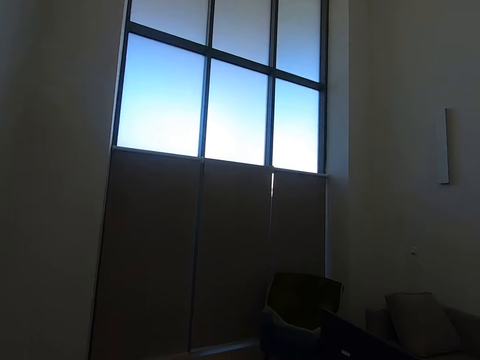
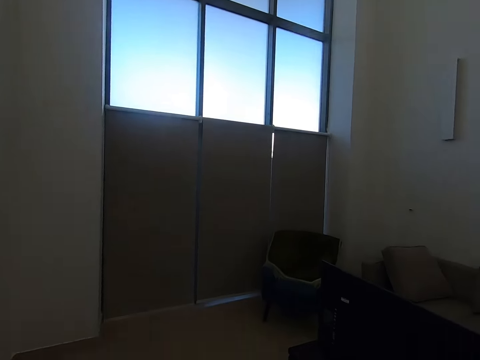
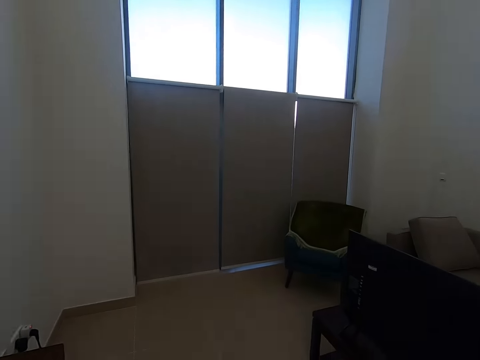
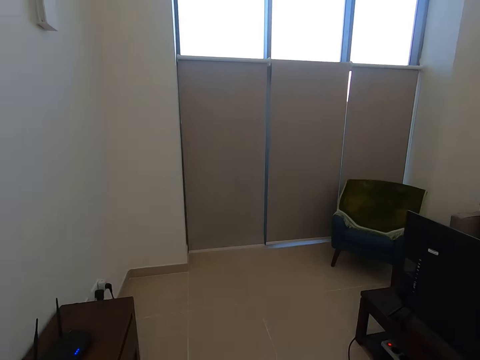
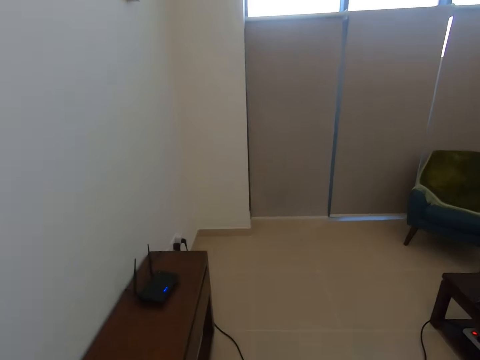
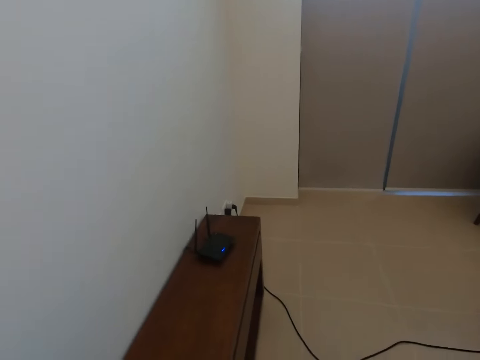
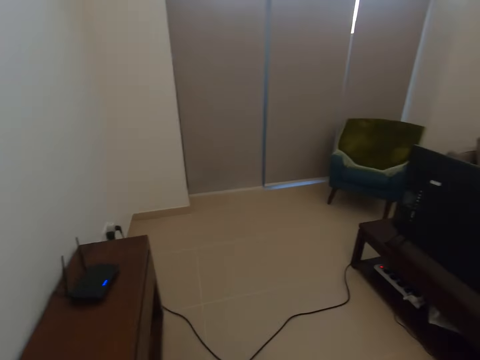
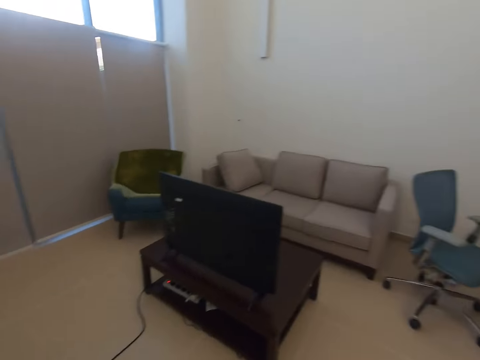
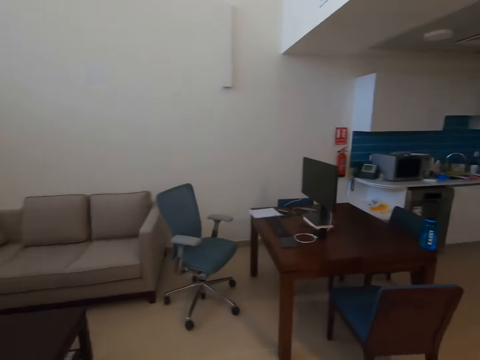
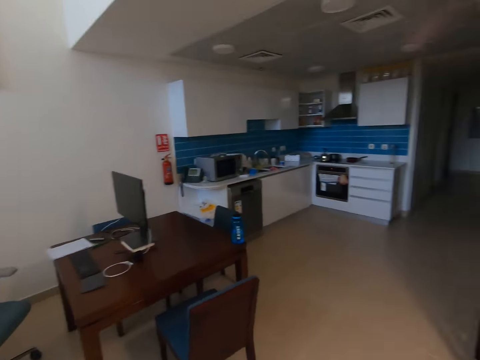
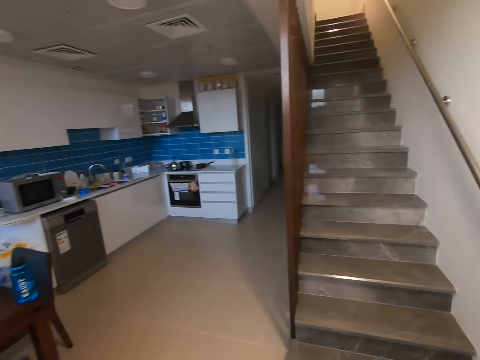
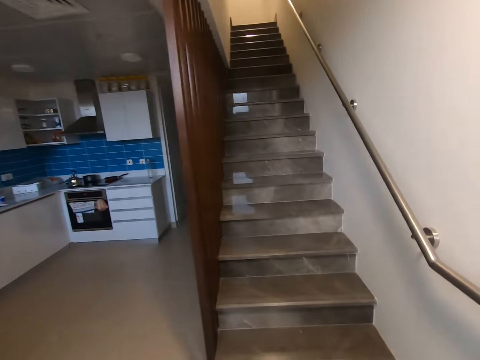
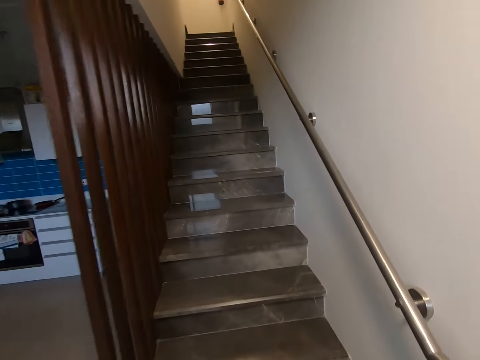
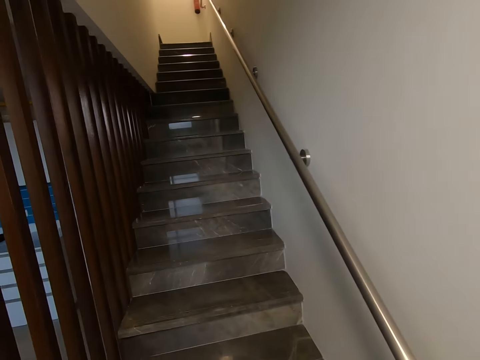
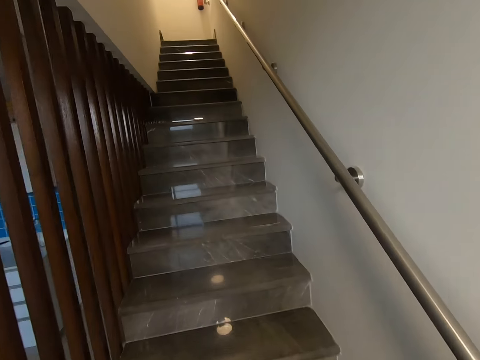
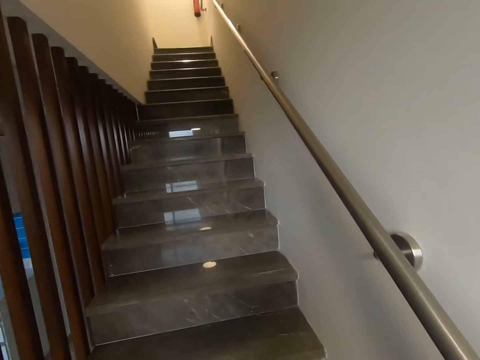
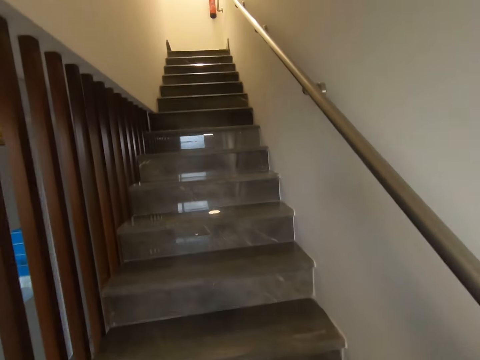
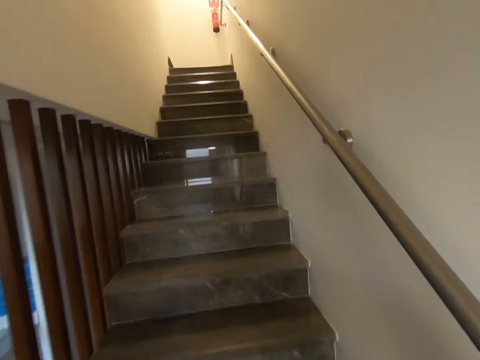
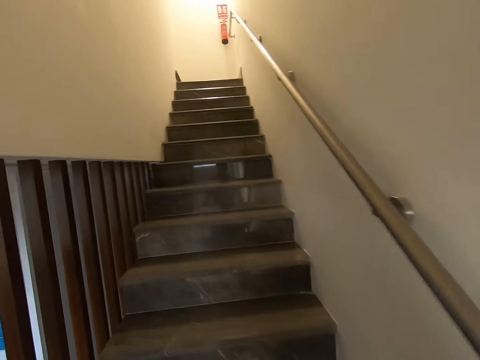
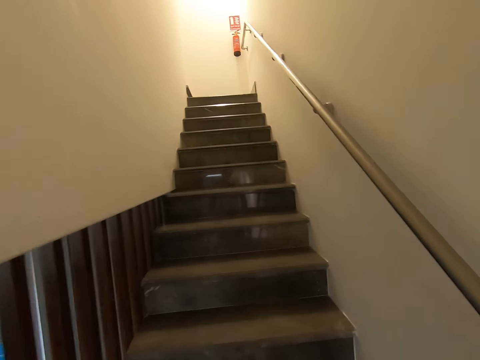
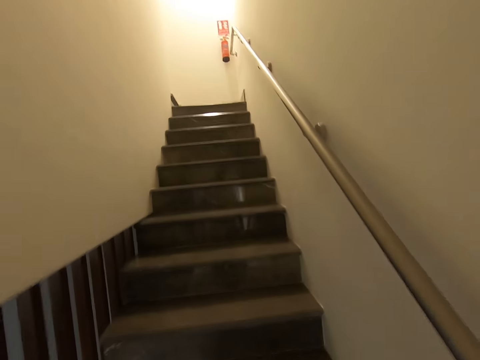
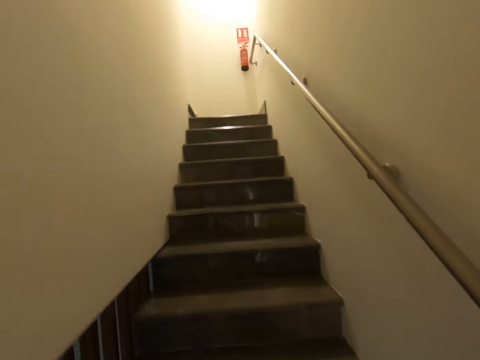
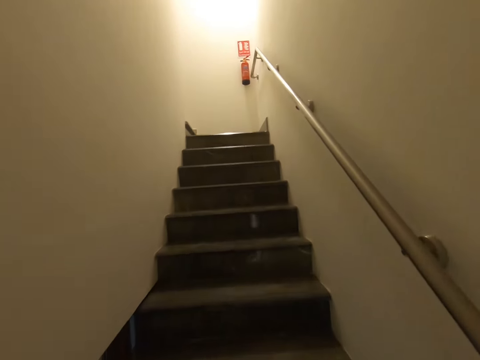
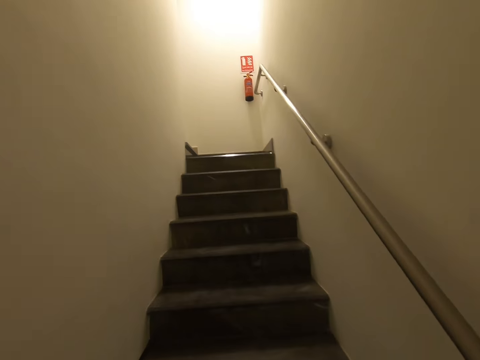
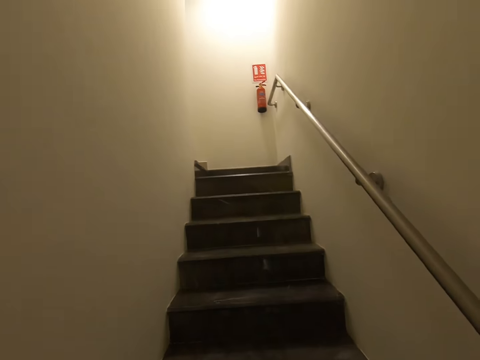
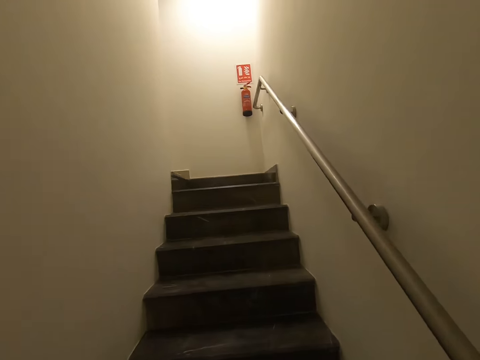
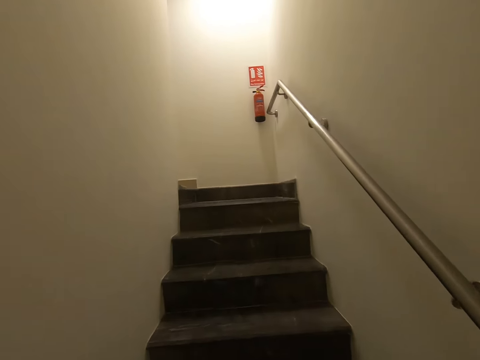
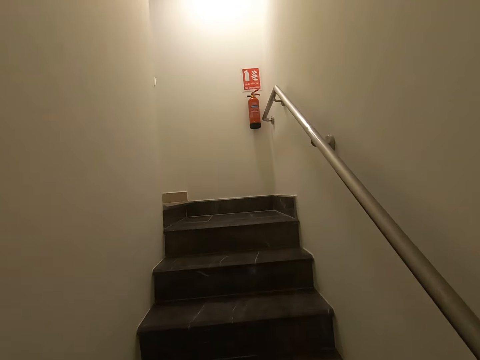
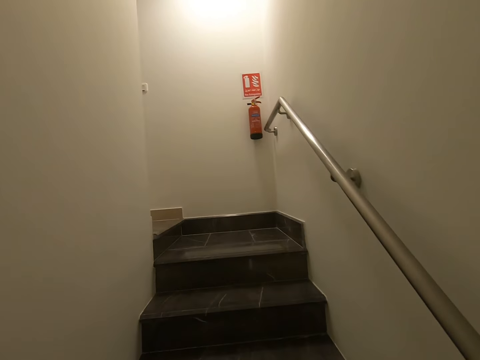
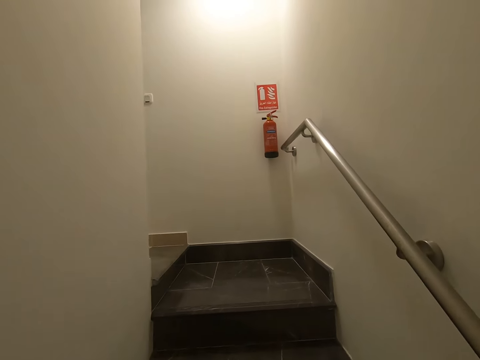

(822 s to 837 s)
The camera wearer walks up the stairs.

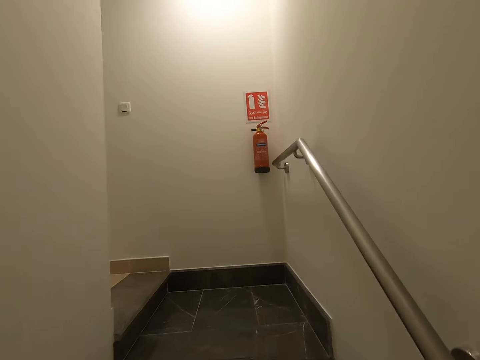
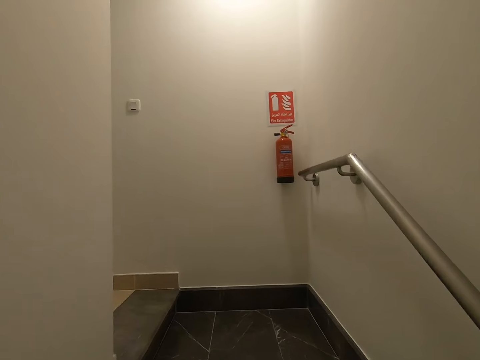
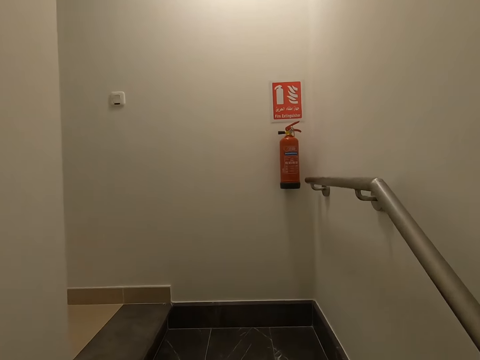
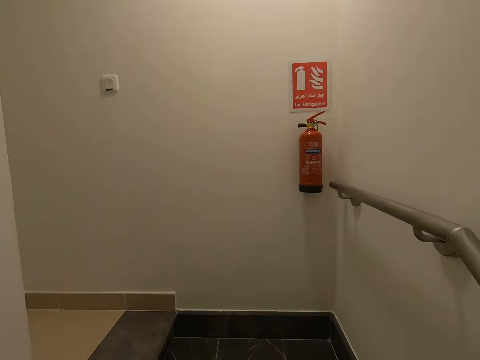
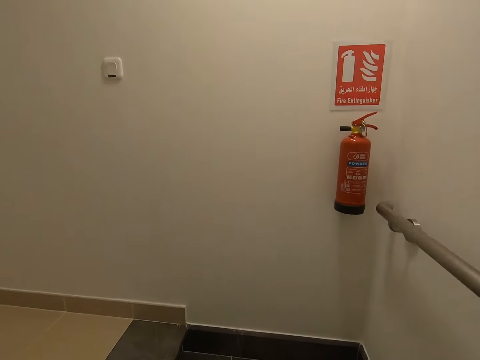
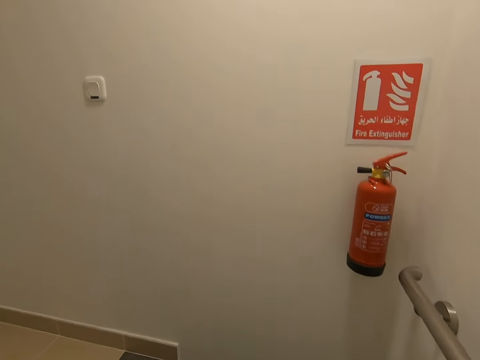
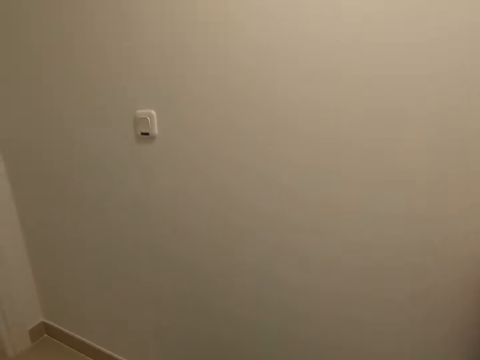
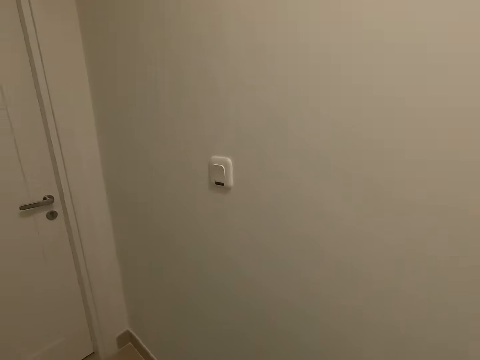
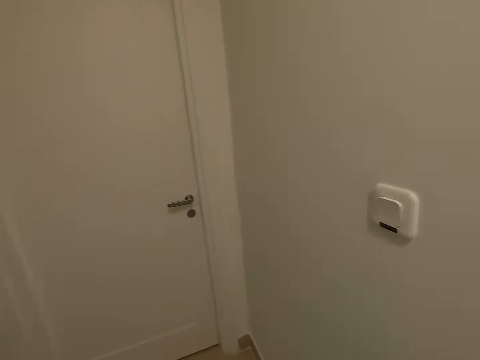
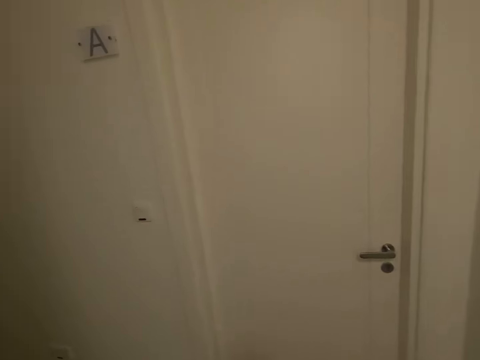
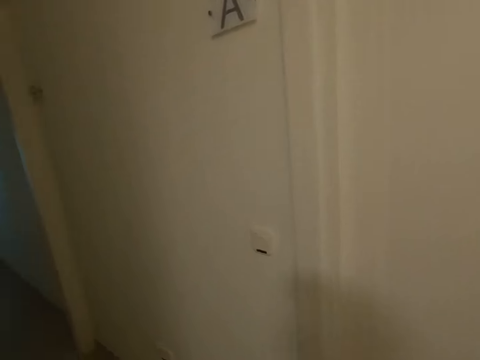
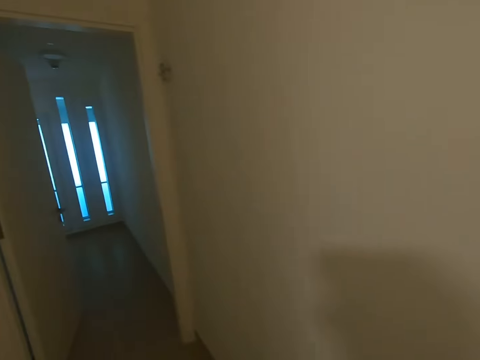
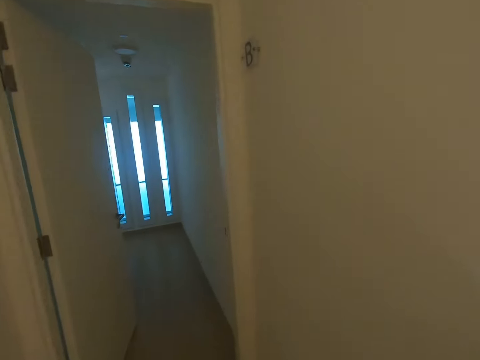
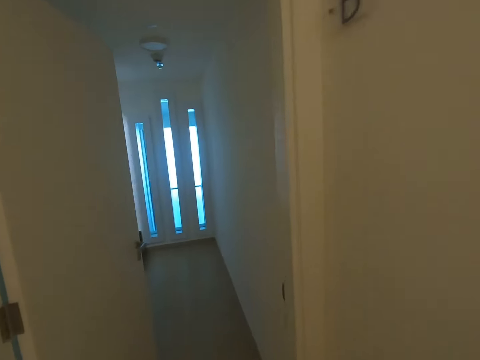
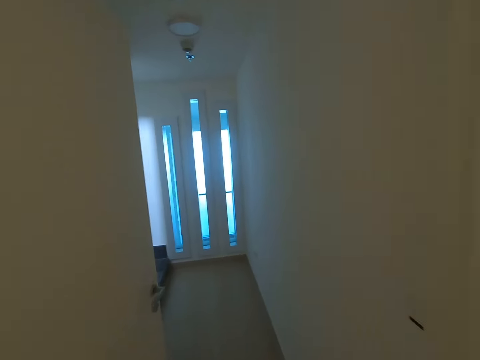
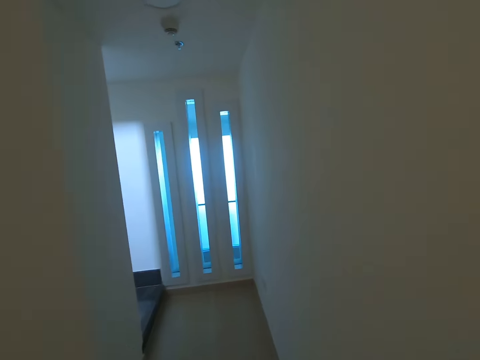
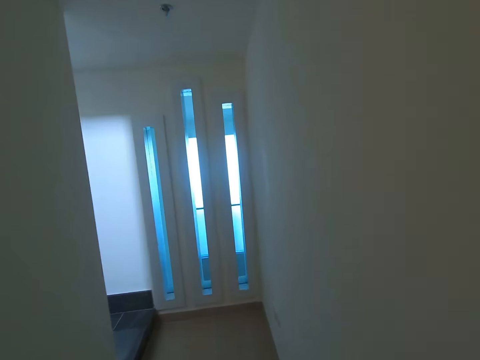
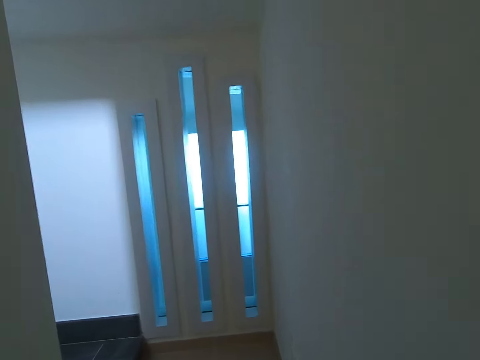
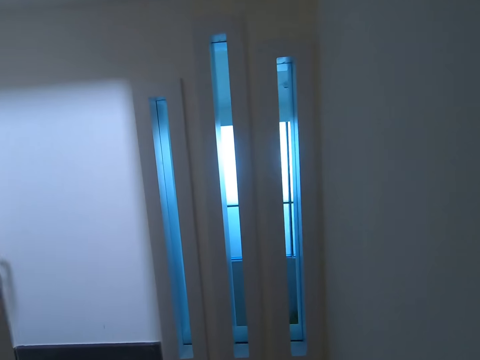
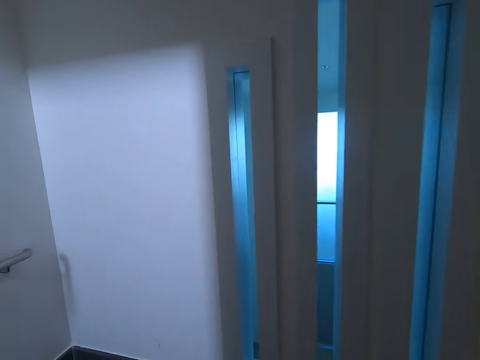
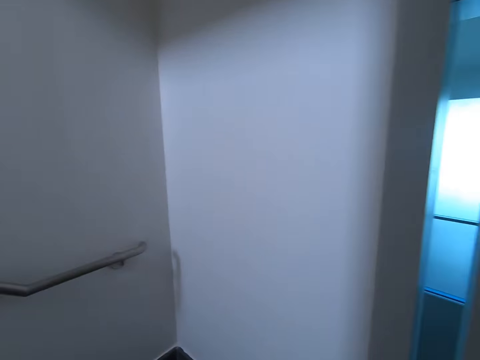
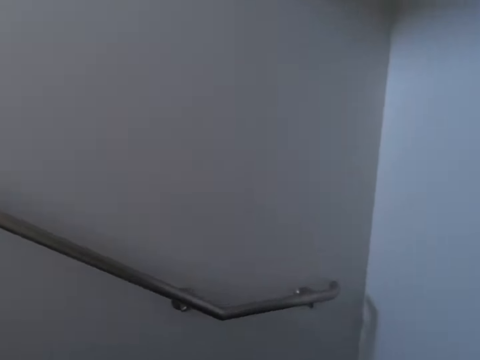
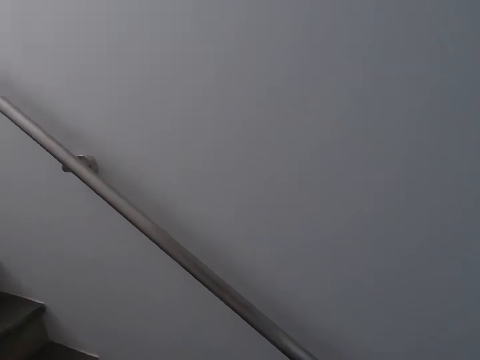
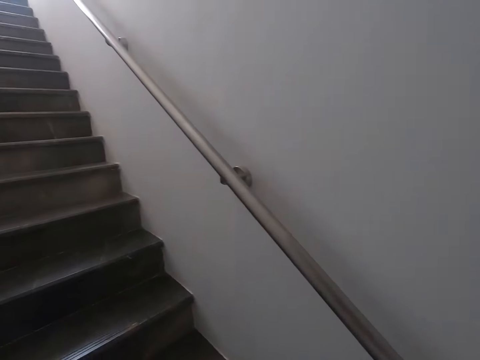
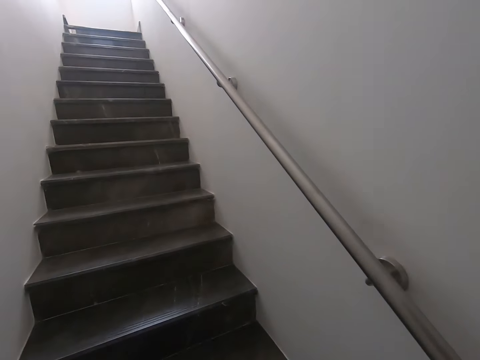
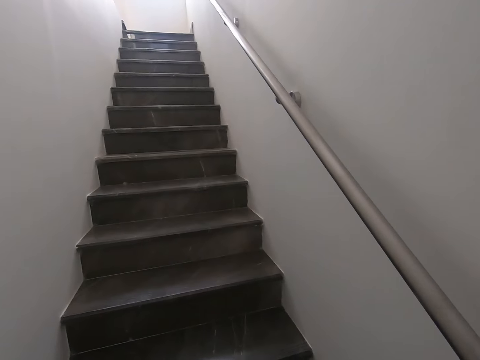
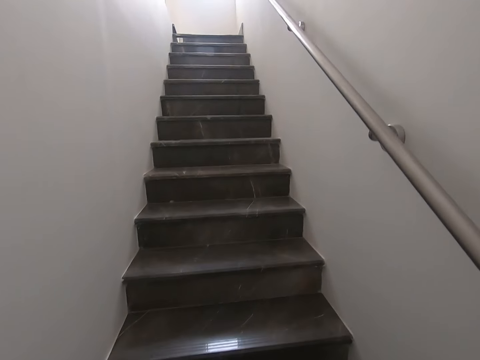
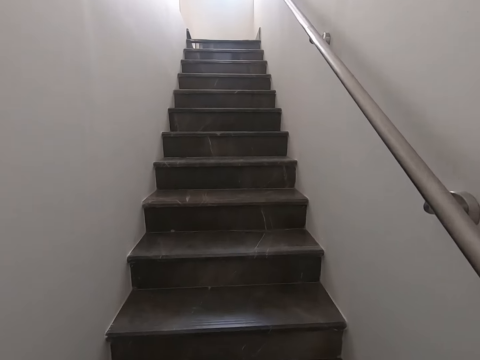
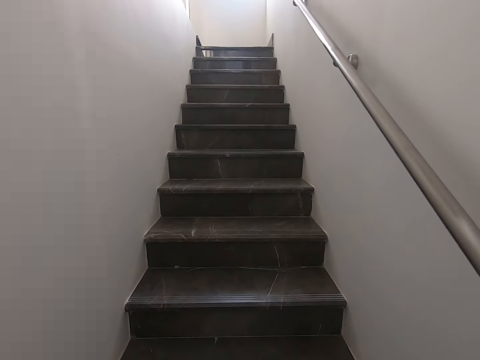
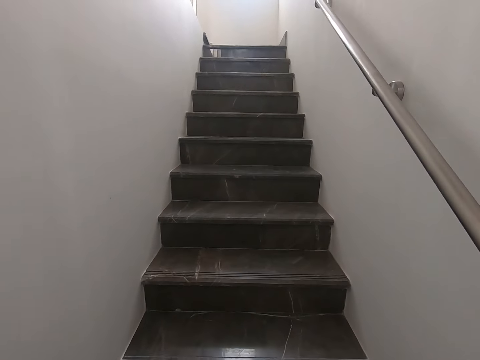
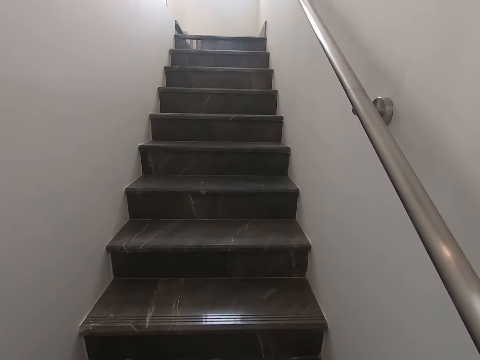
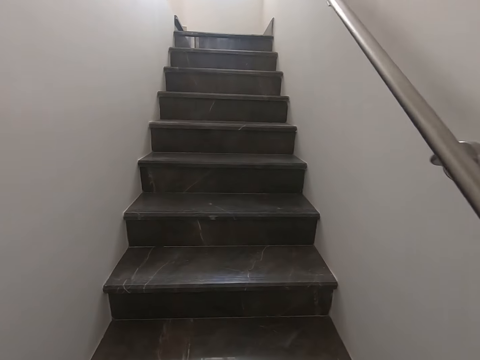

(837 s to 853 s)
The camera wearer takes a sharp turn to his left. He walks around the house. He takes a turn to his left. He walks up the stairs.
